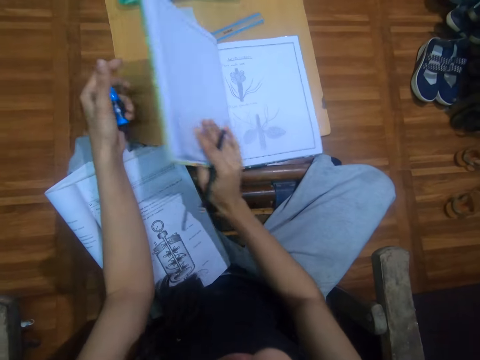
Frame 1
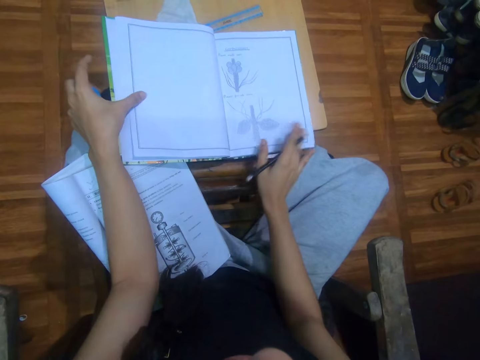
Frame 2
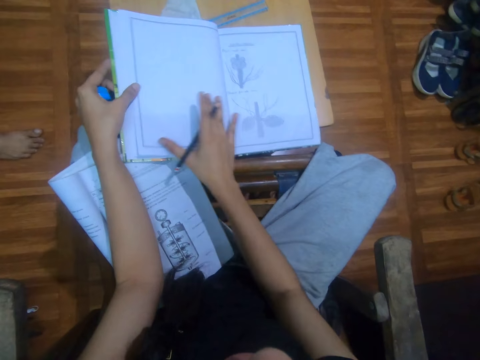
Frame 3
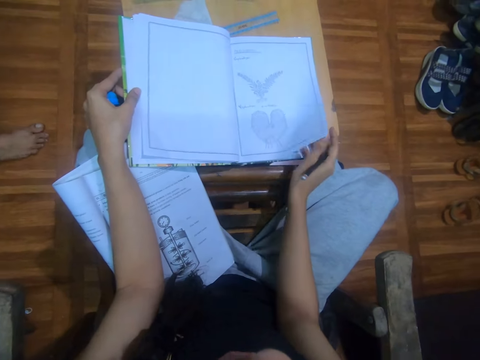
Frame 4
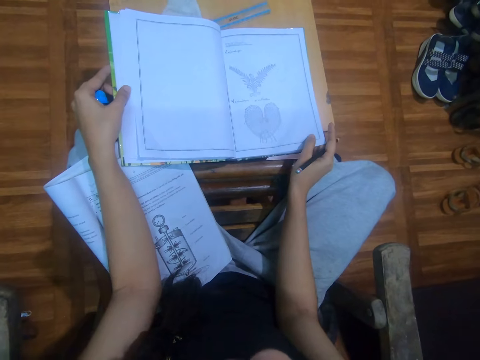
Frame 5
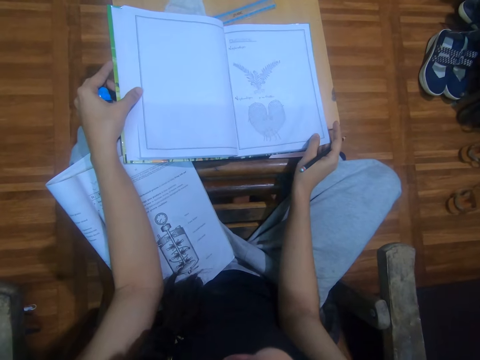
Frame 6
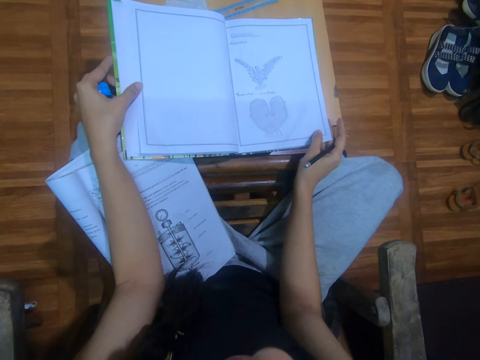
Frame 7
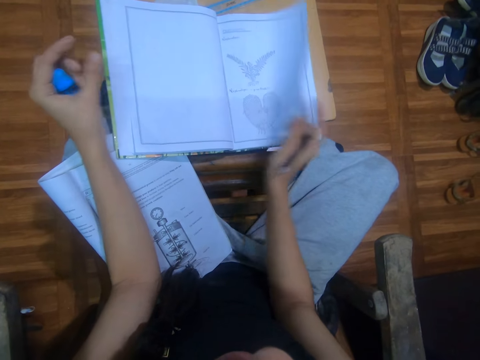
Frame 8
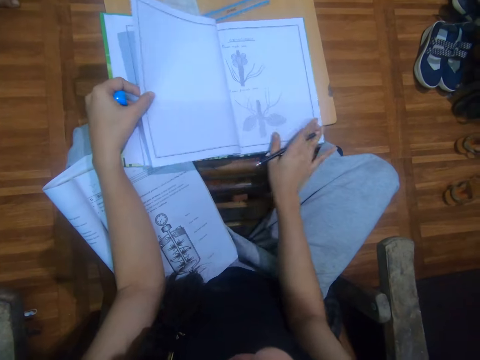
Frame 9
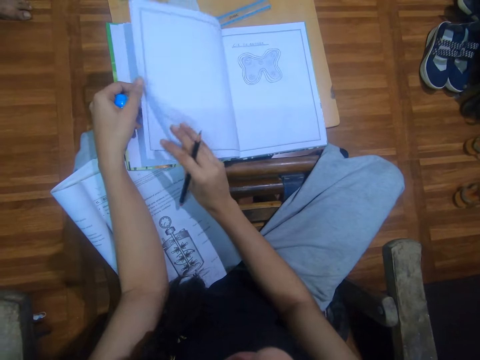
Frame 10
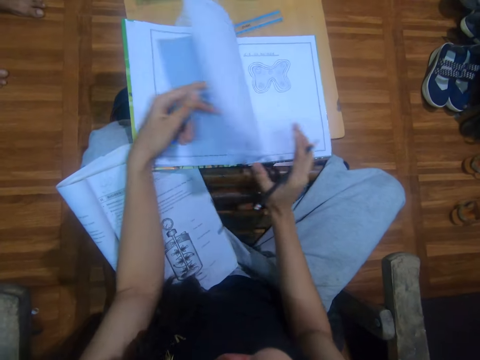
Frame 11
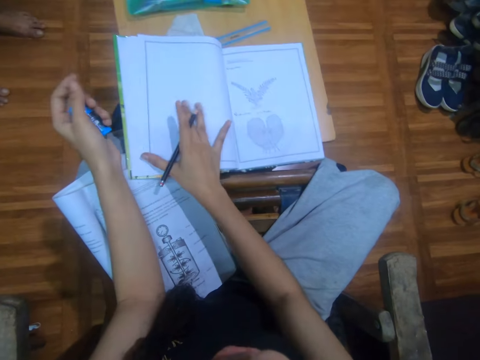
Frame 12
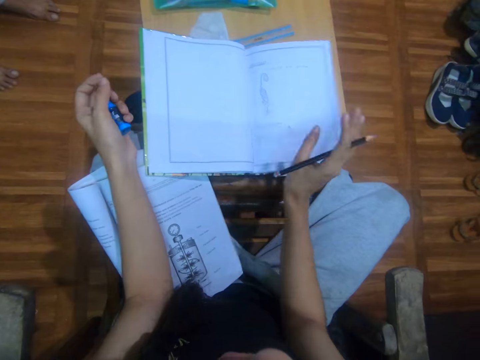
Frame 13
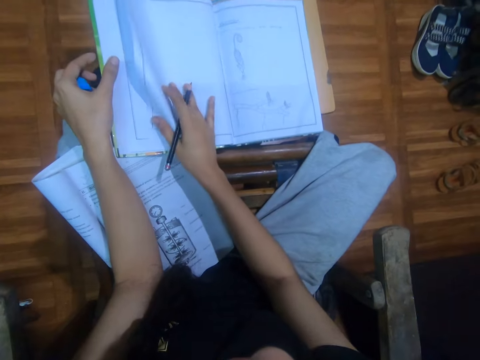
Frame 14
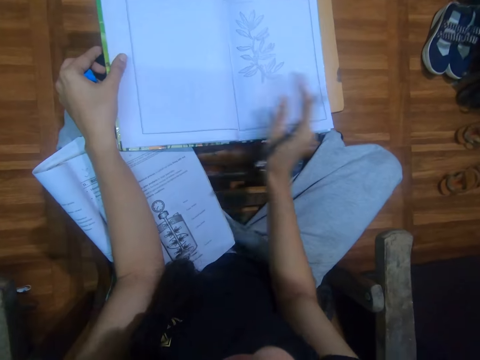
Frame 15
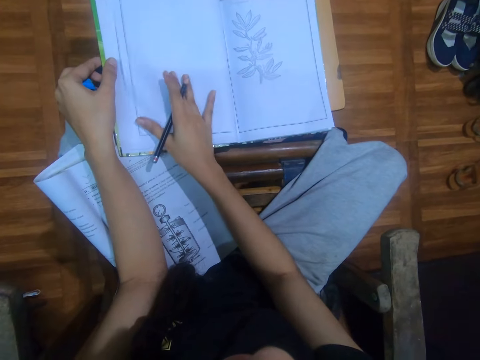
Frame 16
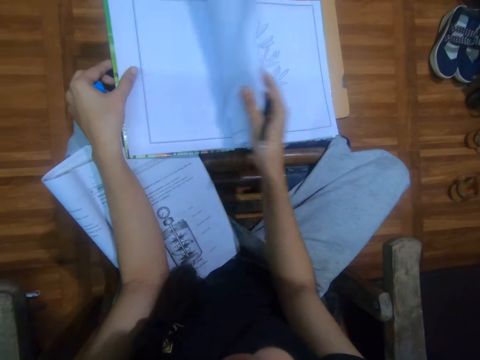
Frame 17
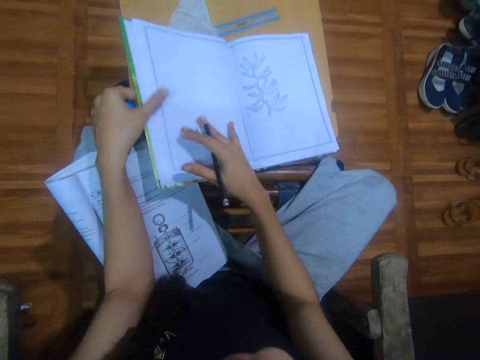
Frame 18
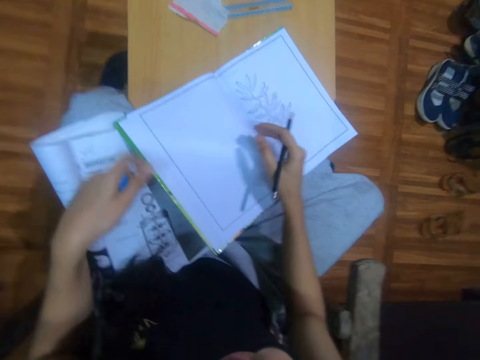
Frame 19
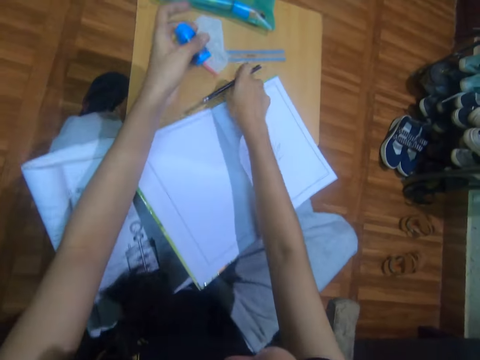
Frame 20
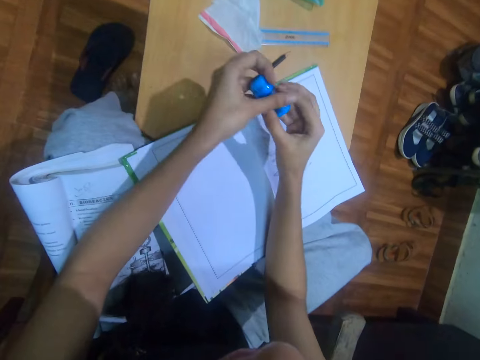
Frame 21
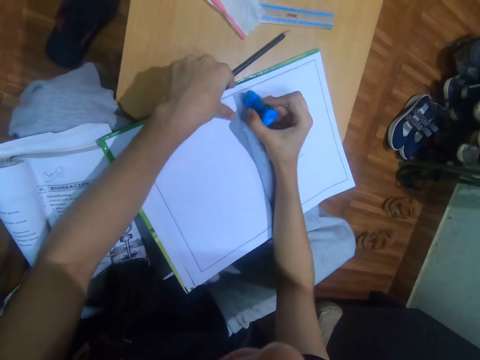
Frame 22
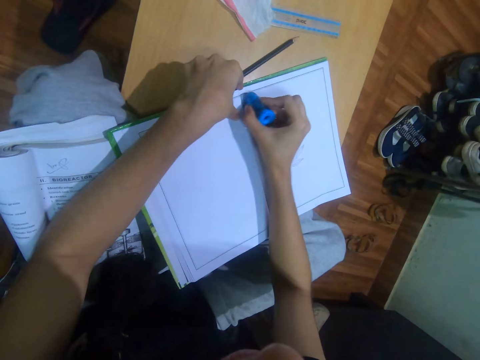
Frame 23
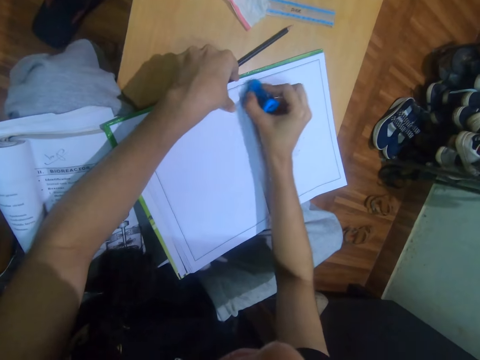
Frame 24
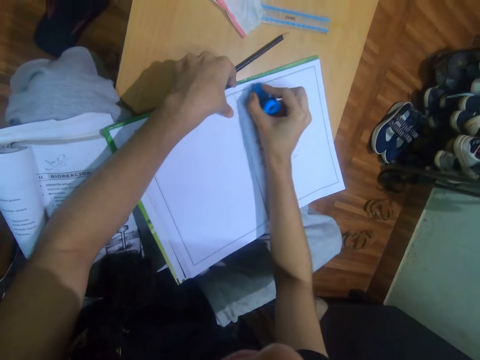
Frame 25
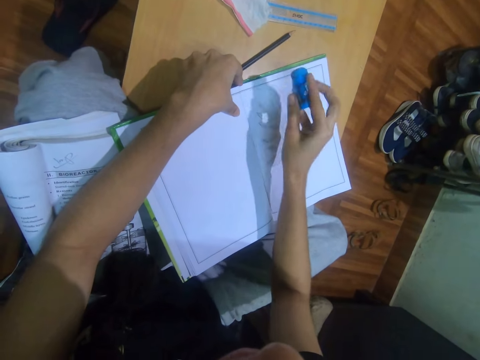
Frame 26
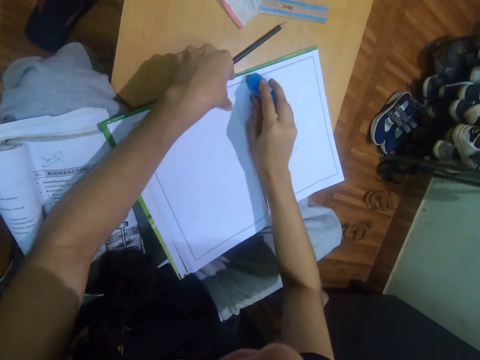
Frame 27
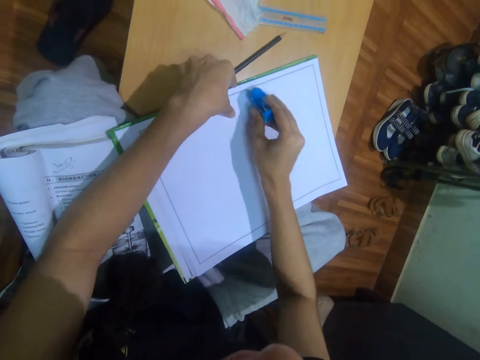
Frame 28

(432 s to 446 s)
The camera wearer moves the book on the table with her right hand. She opens the pages on the book with her right hand. She adjusts the book on the table with her left hand. She passes the eraser in her left hand to her right hand. She drops the pencil in her right hand on the table. She cleans the book with the eraser in her right hand.

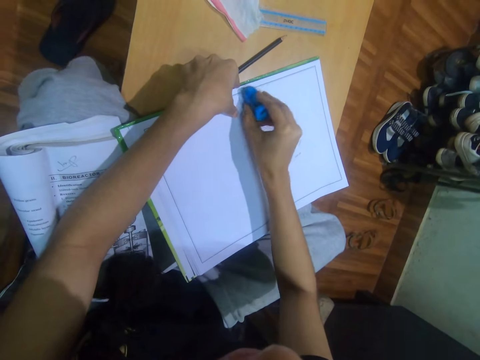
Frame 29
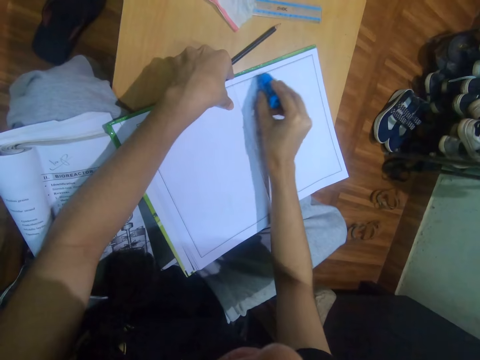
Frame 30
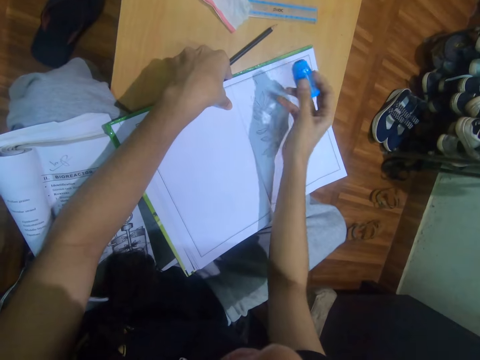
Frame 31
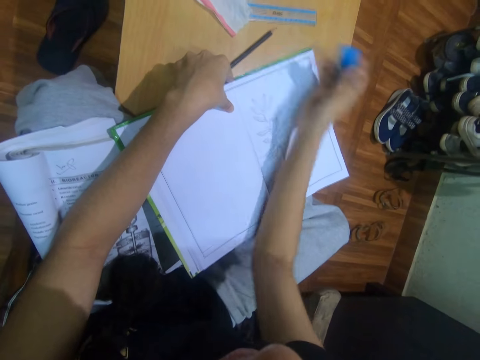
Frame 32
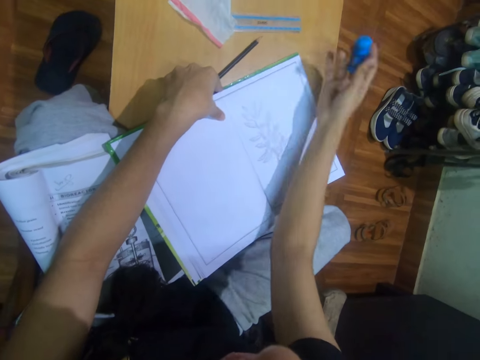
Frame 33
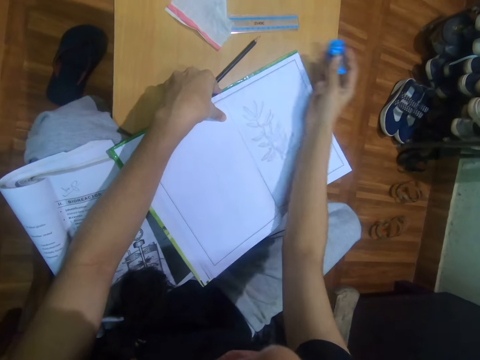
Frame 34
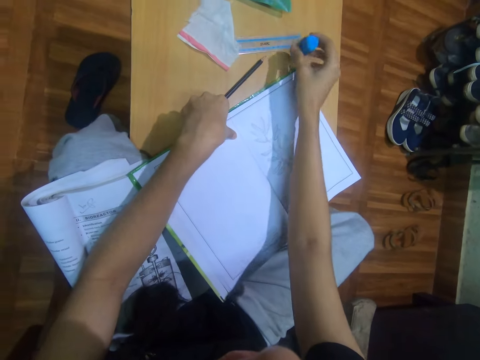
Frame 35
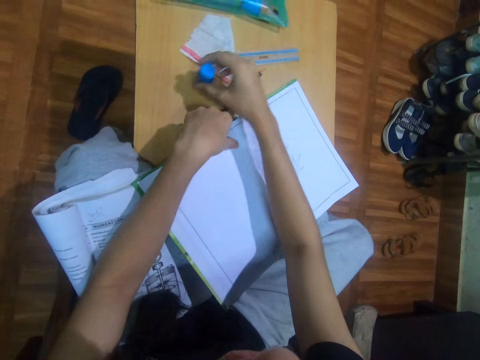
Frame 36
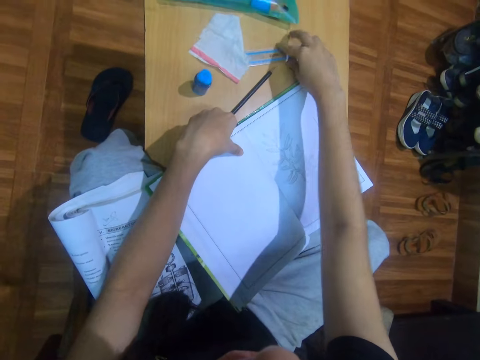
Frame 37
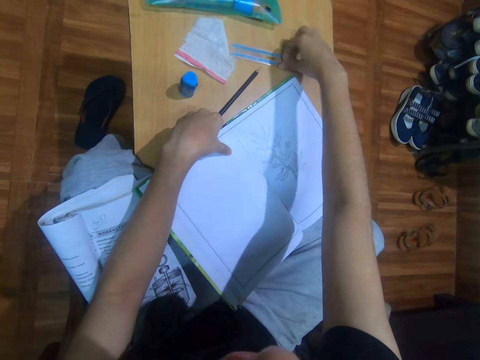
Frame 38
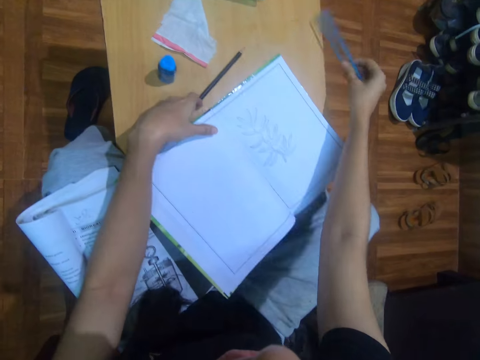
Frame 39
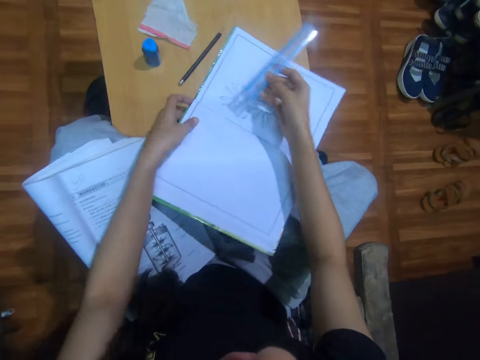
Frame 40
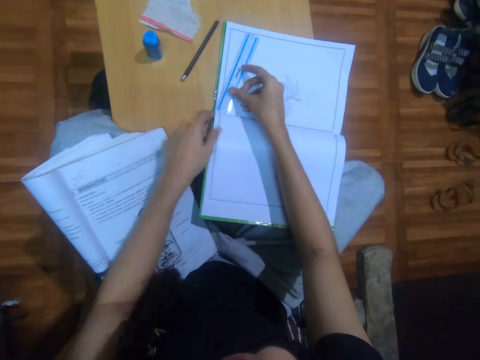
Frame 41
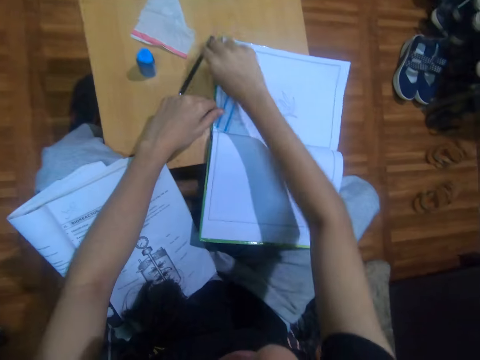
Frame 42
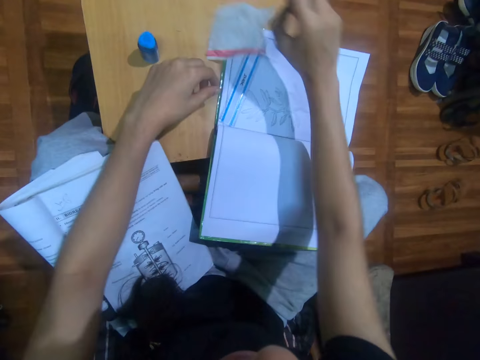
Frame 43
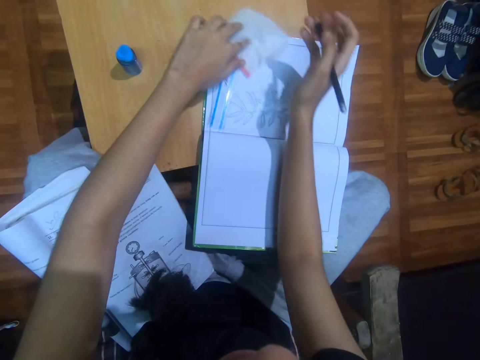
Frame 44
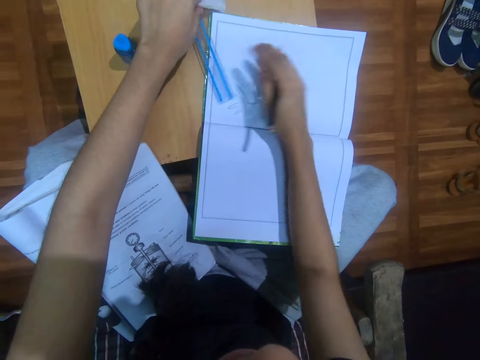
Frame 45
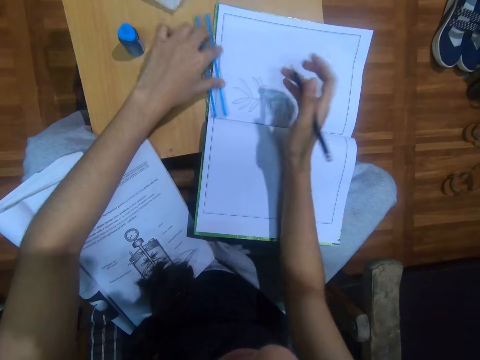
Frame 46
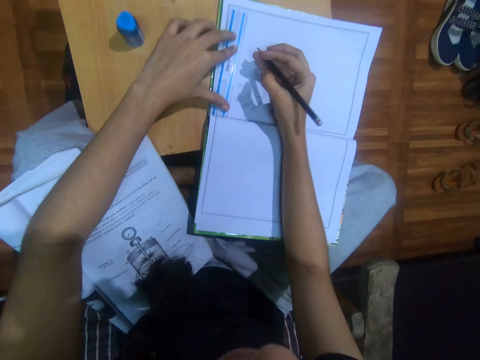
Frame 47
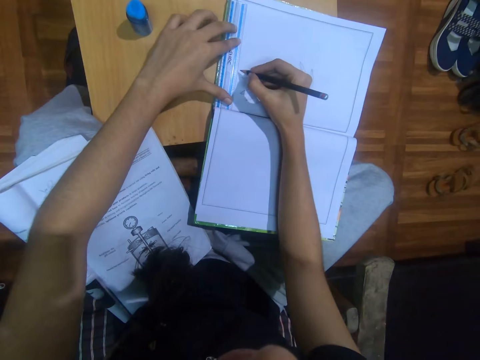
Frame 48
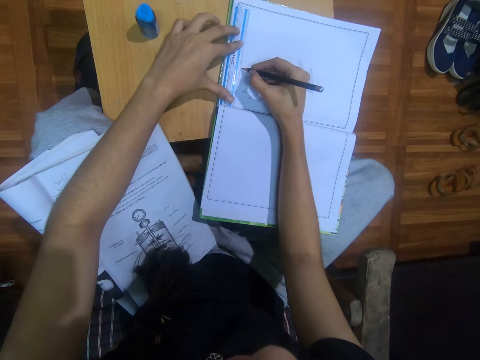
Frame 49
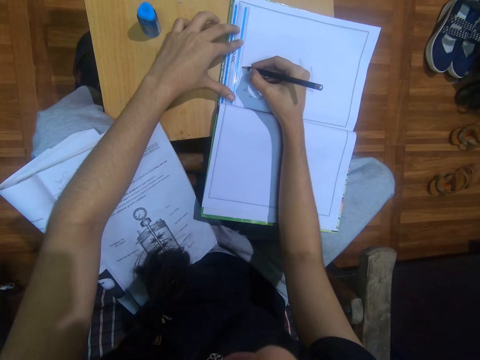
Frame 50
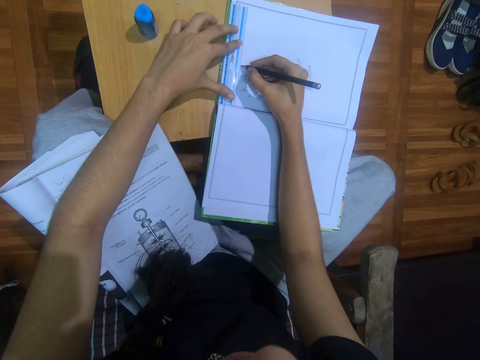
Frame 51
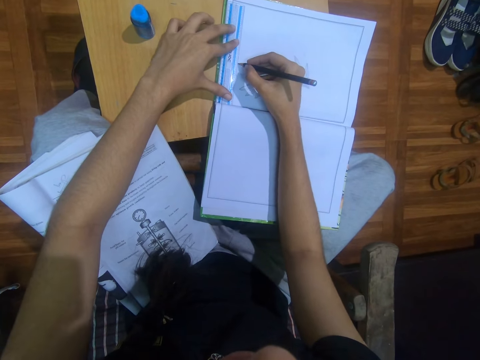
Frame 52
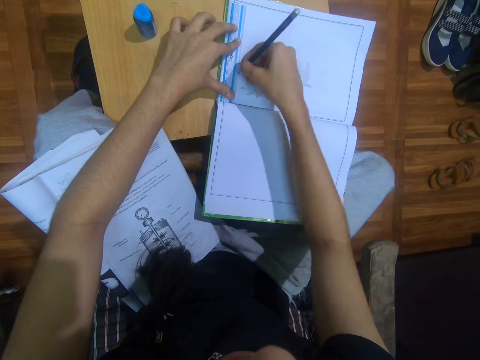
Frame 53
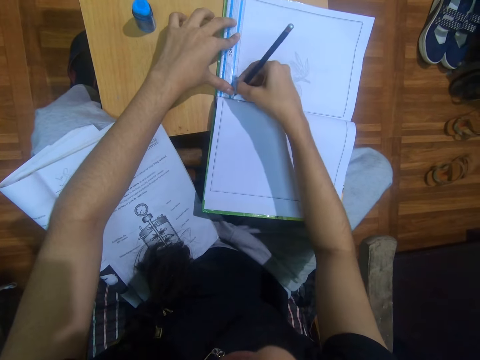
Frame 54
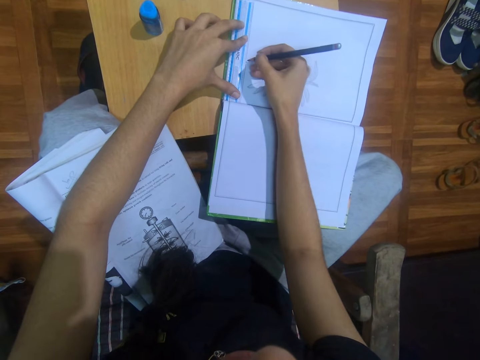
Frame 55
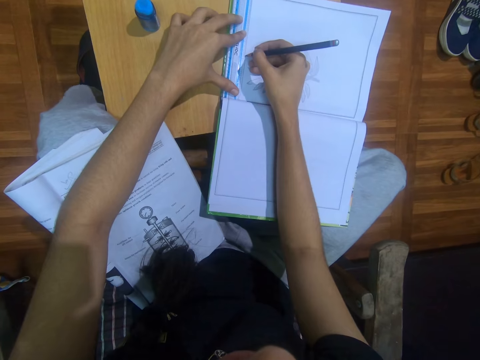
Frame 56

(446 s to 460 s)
The camera wearer holds the eraser in her right hand. She dusts the eraser off the book on the table with her right hand. She drops the eraser on the table with her right hand. She picks up the ruler on the table with her right hand. She adjusts the book on the table with her left hand. She places the ruler on the book on the table with her right hand. She picks up the pencil on the table with her right hand. She moves the plastic paper and the ruler on the book to the table with her left hand. She holds the ruler to the book on the table with her left hand. She places the ruler on the book. She lines the book with the pencil in her right hand and the ruler in her left hand.
